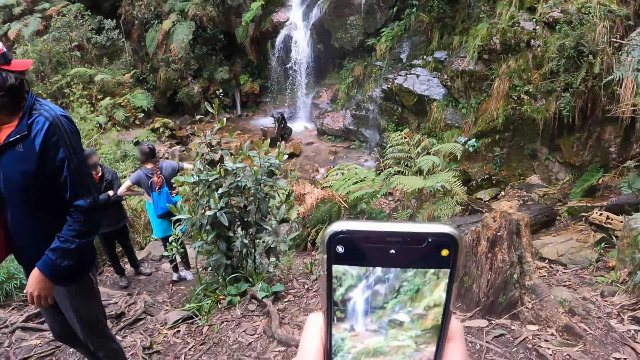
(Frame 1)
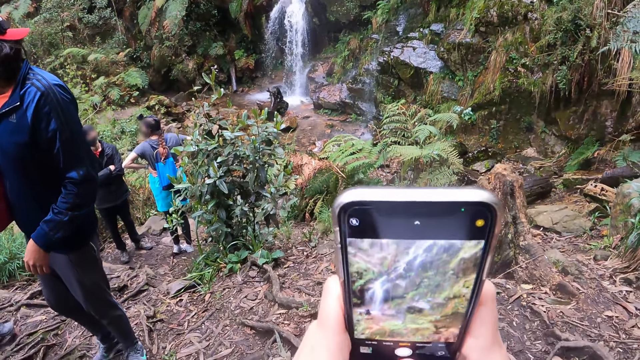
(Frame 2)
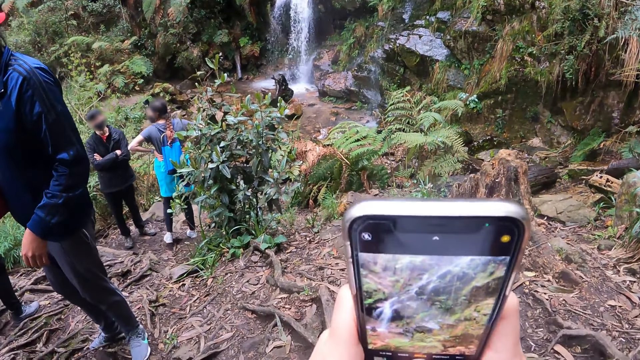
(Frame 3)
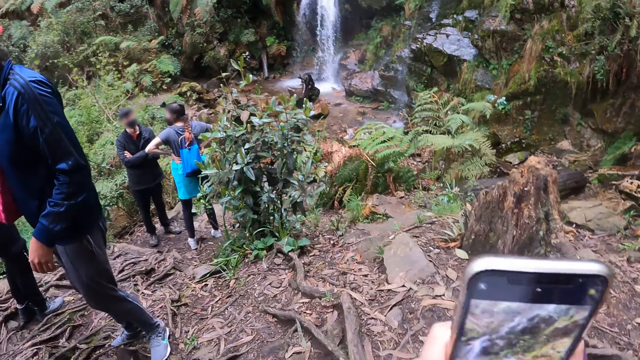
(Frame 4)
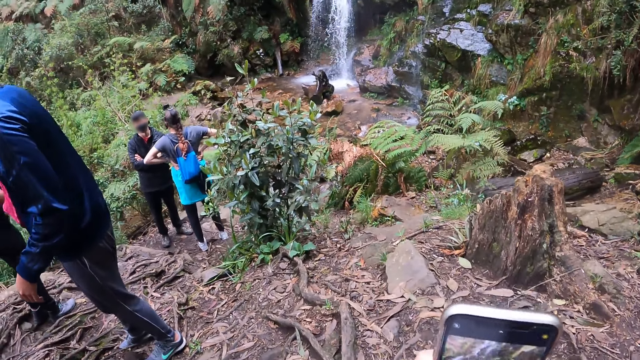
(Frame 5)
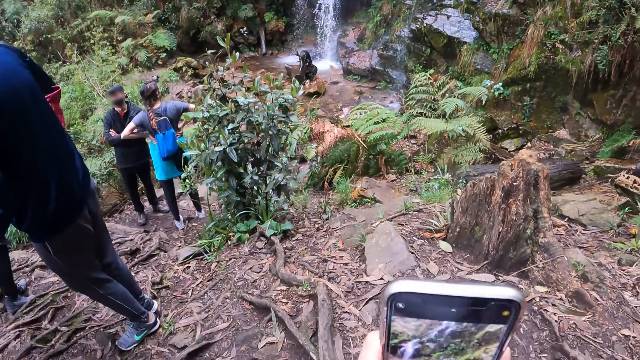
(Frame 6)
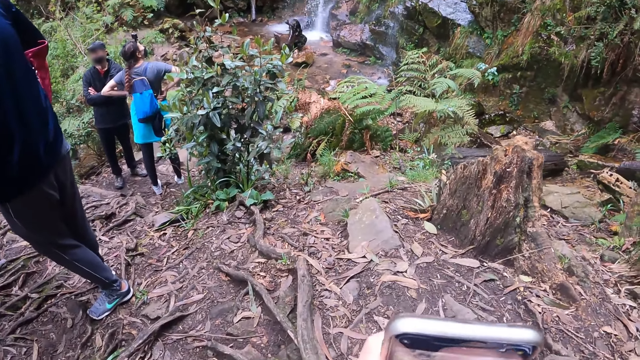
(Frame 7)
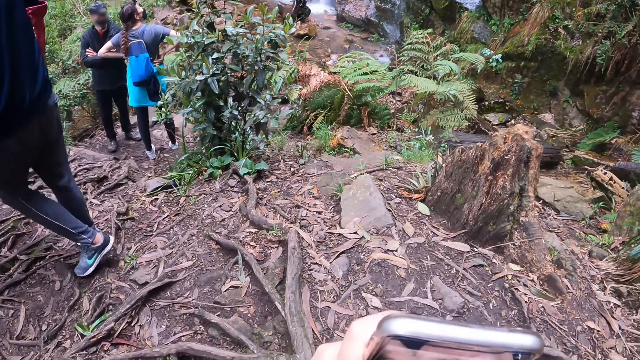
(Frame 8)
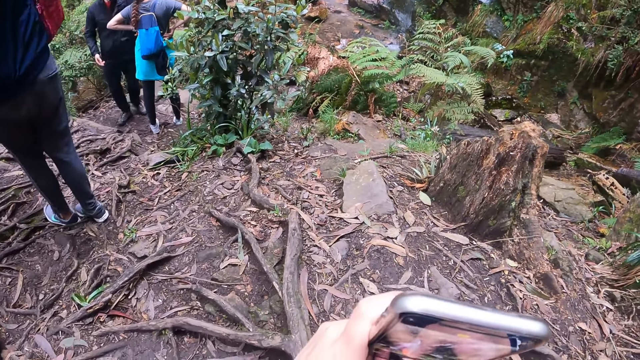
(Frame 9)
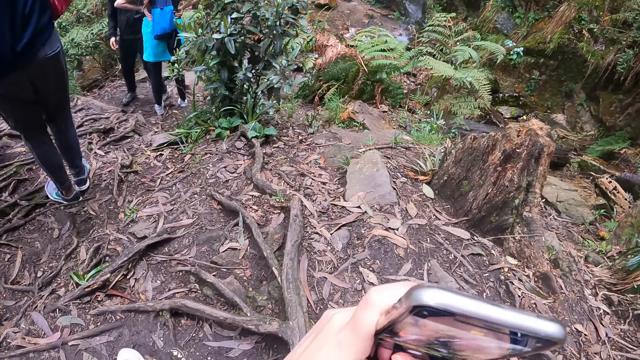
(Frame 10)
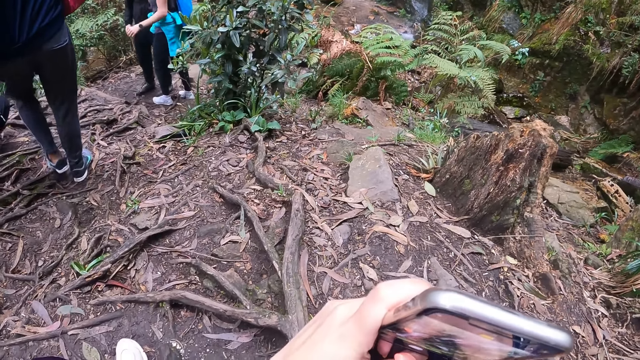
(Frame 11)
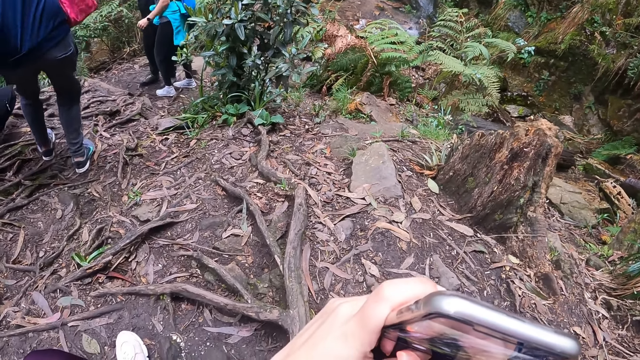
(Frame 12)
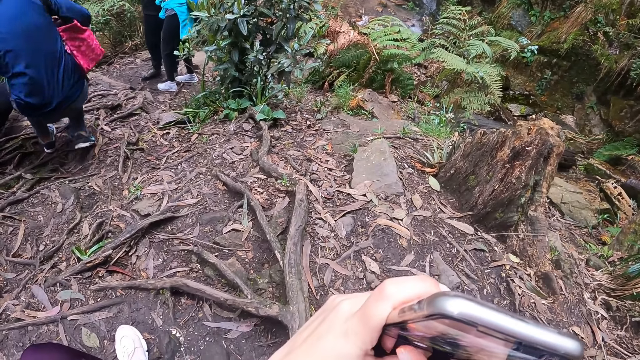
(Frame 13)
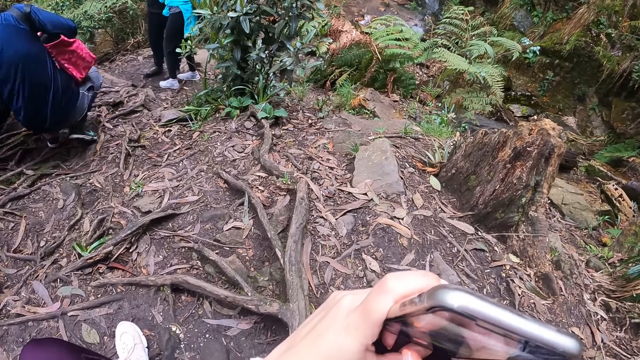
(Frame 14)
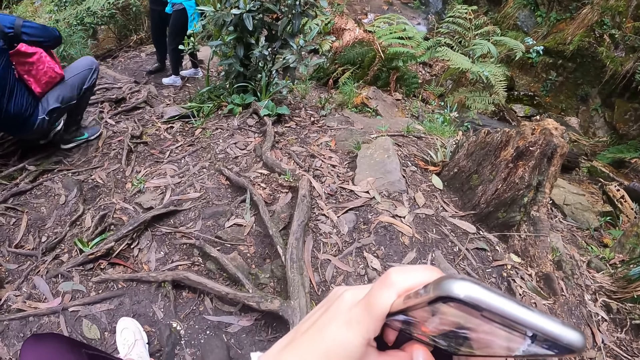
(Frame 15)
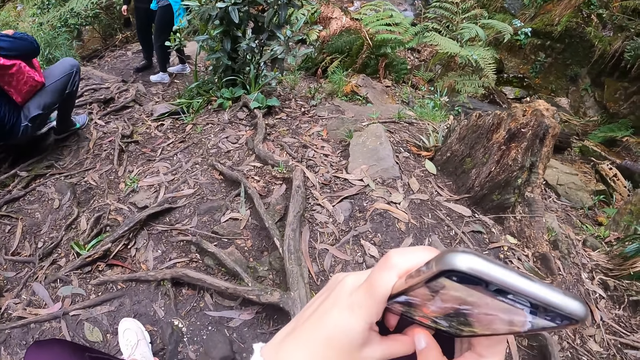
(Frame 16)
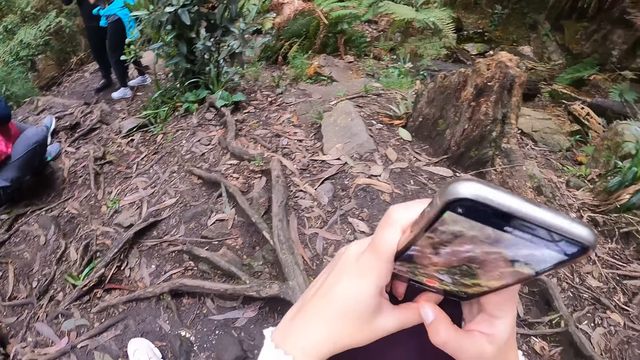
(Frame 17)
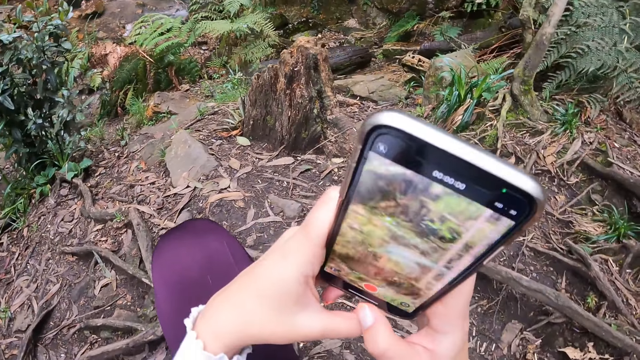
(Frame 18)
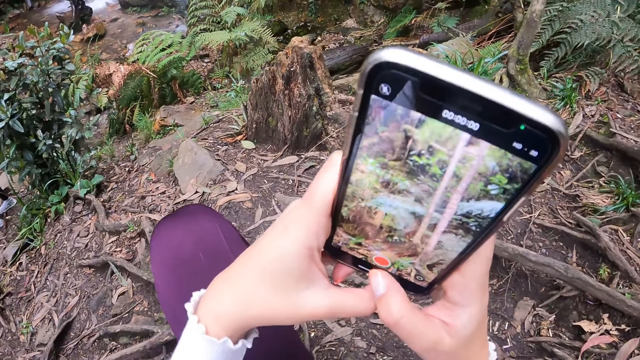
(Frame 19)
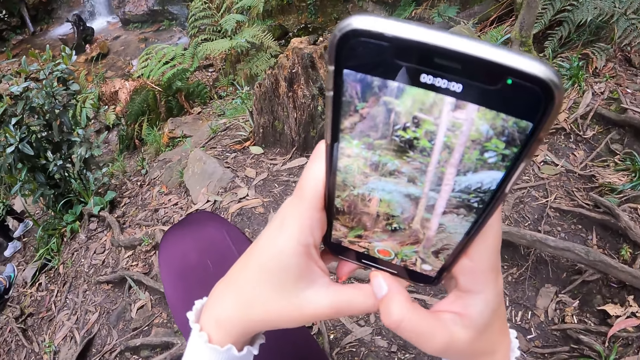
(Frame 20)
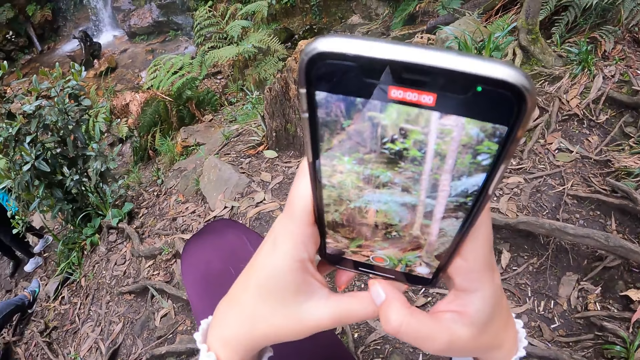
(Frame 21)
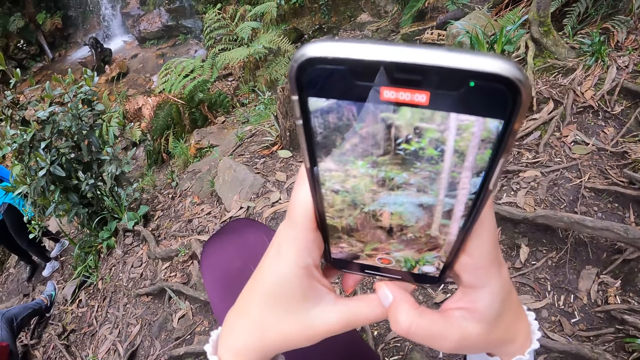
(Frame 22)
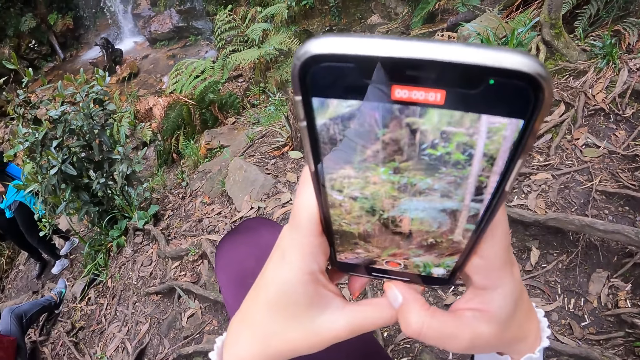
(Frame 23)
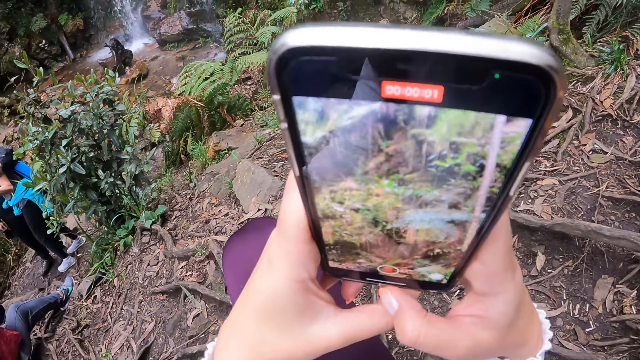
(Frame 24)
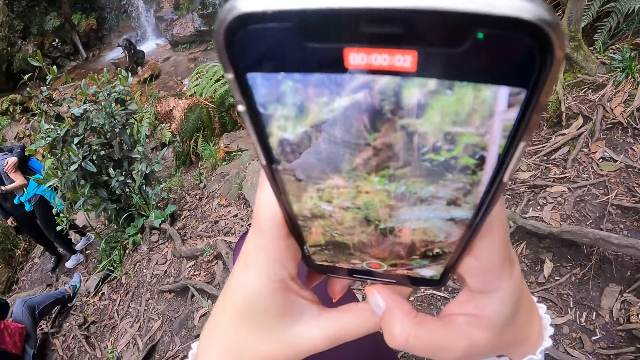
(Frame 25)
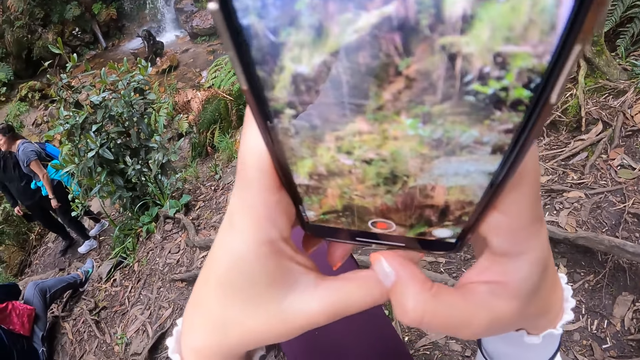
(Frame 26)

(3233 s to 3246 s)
The camera wearer takes a video. A woman sits on the ground. The camera wearer takes a video.

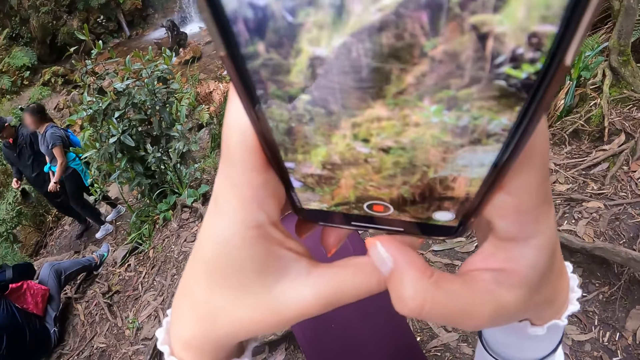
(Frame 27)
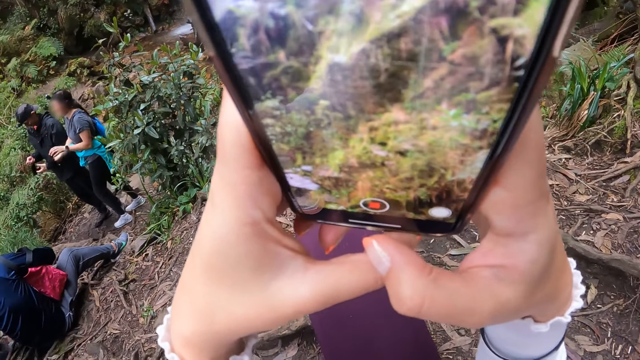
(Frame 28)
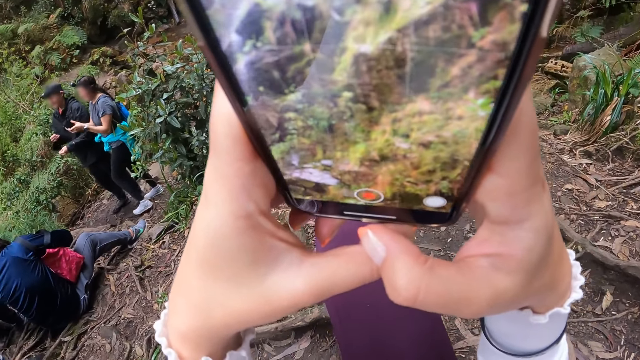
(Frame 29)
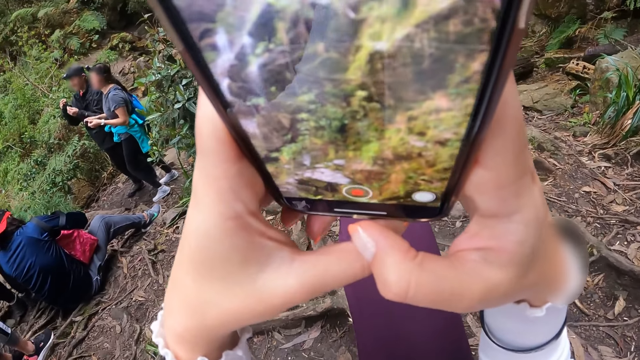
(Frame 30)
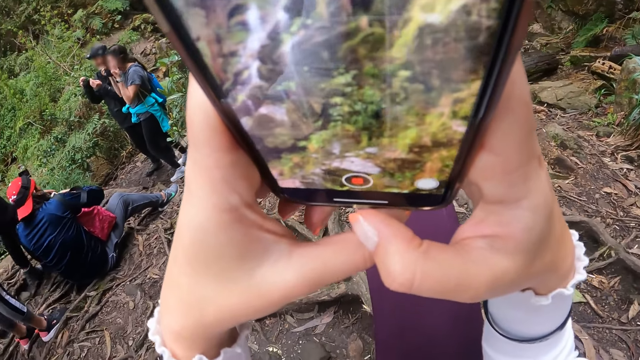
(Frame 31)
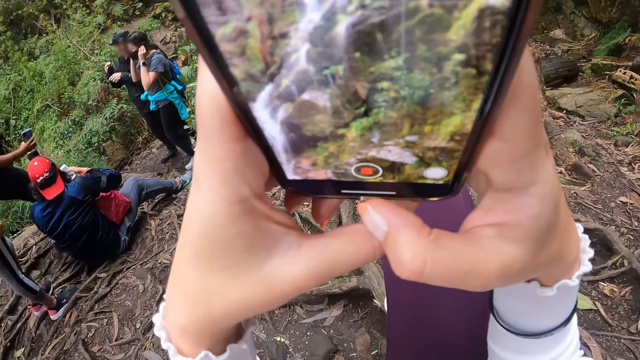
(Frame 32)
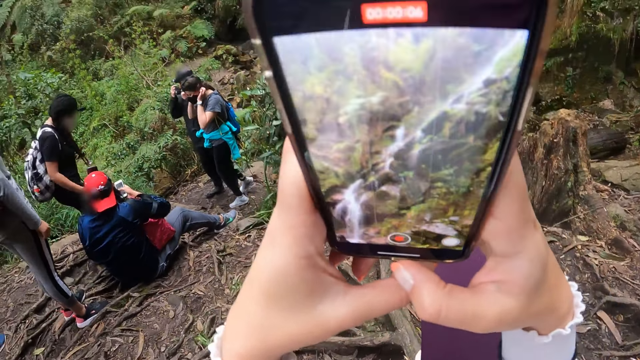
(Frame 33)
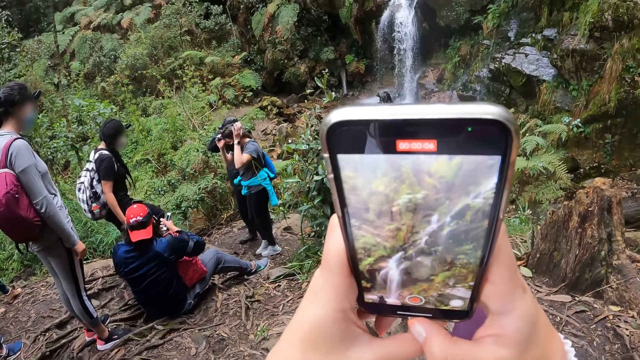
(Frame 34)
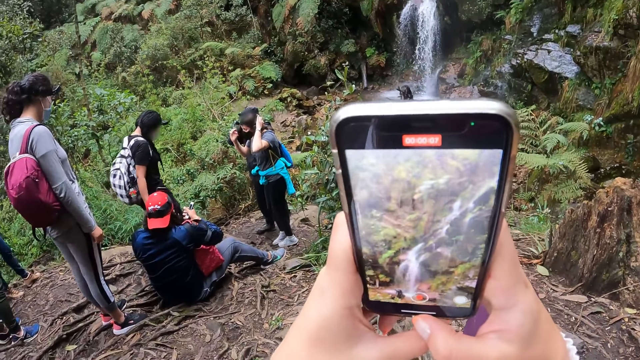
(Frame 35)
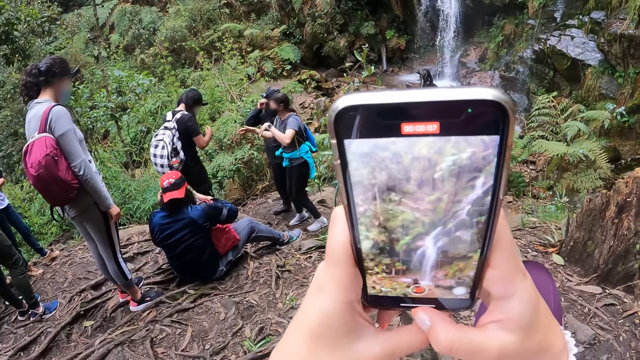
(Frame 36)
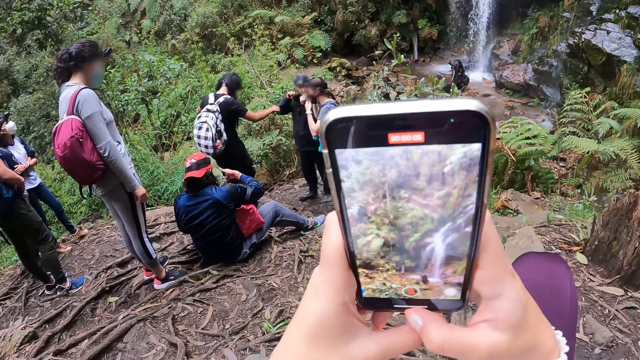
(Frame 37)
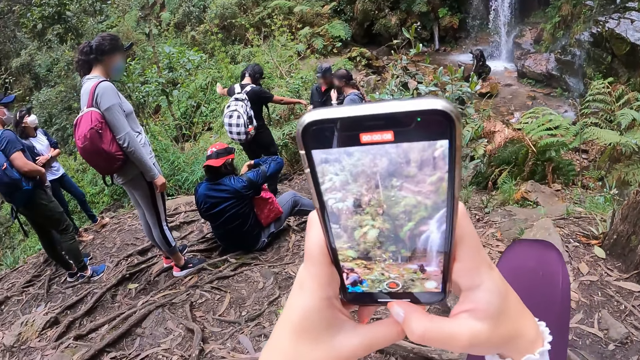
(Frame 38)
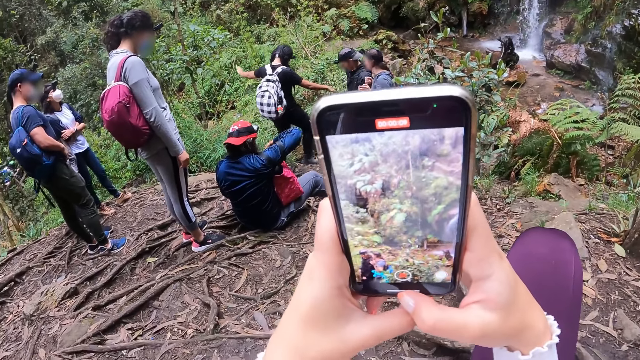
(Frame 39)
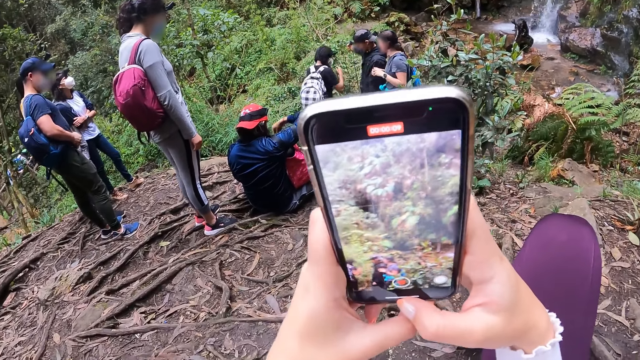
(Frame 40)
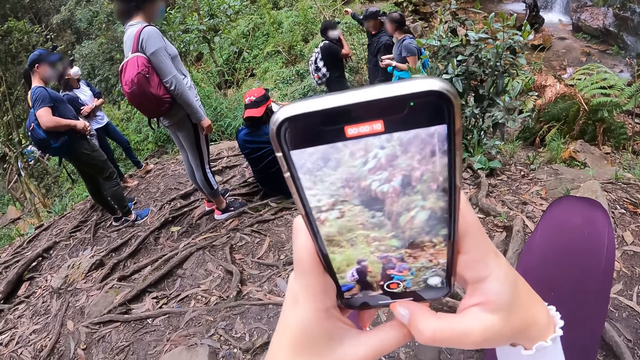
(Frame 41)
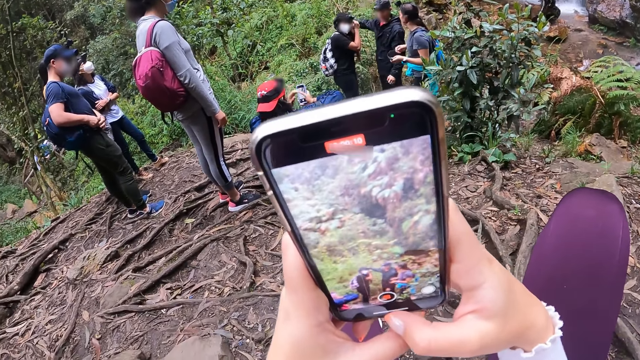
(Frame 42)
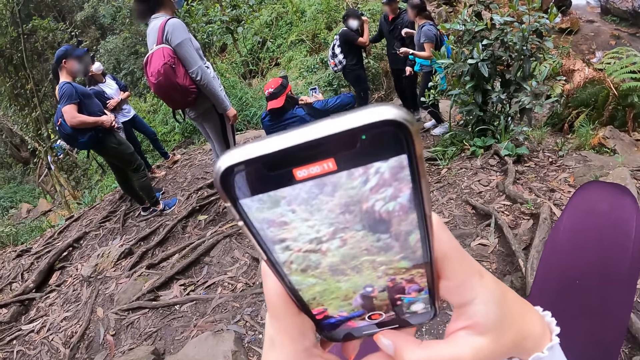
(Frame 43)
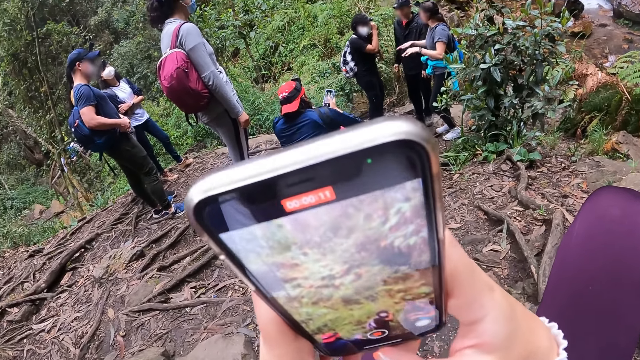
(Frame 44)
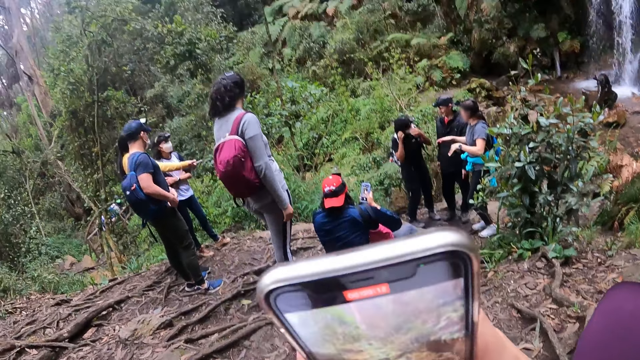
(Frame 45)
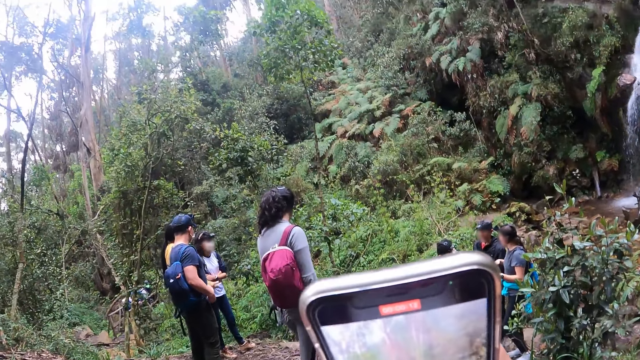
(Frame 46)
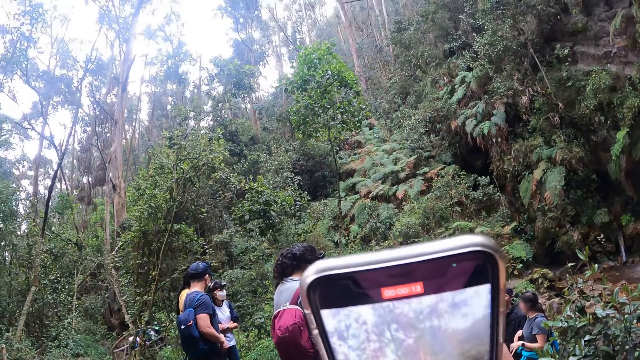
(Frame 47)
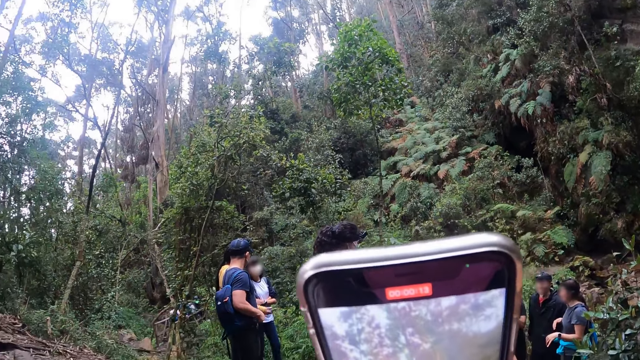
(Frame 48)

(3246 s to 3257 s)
A woman moves around. The camera wearer takes a video.
